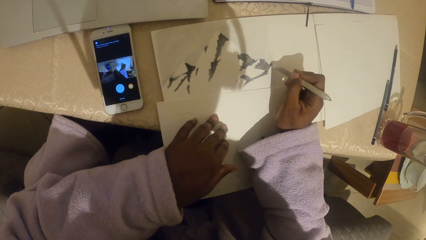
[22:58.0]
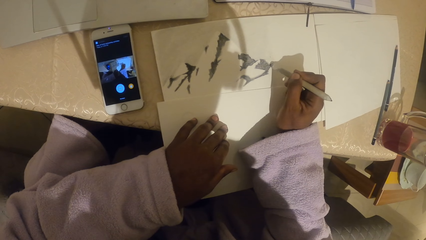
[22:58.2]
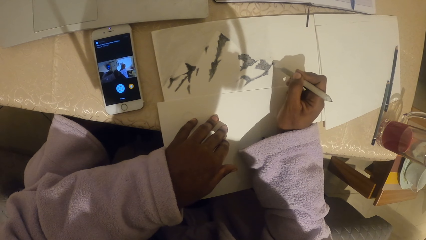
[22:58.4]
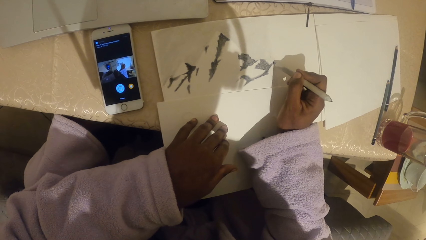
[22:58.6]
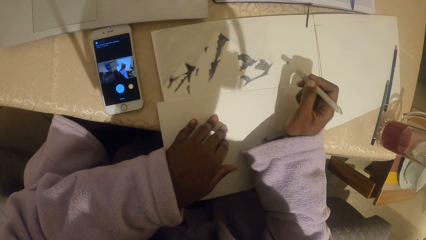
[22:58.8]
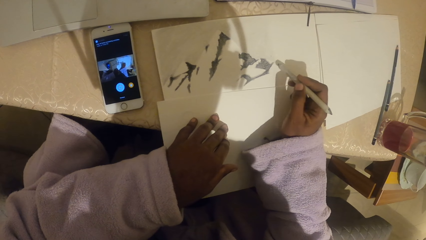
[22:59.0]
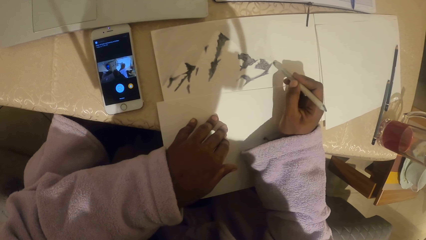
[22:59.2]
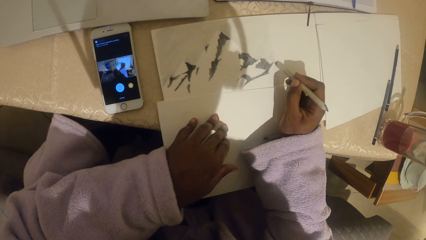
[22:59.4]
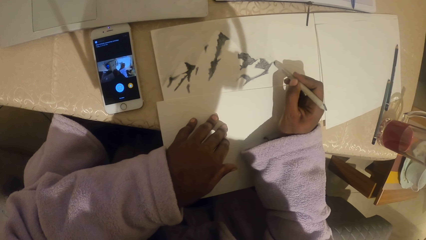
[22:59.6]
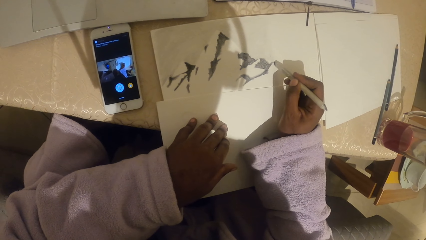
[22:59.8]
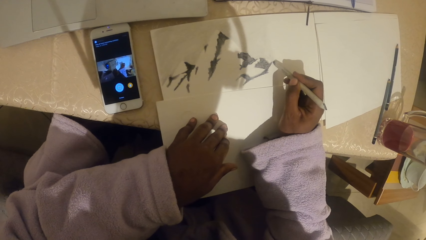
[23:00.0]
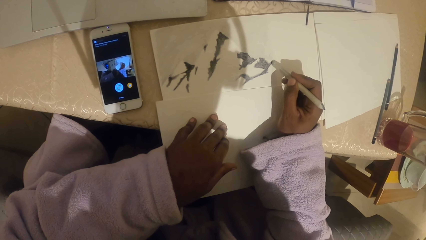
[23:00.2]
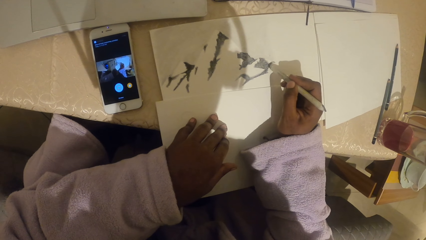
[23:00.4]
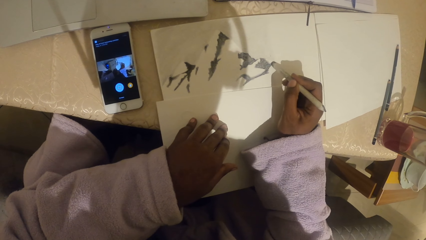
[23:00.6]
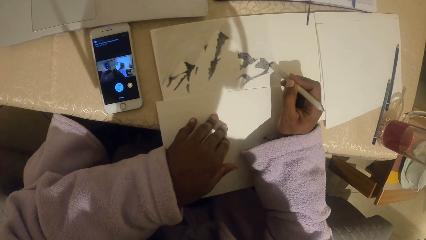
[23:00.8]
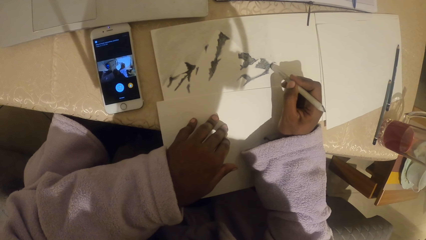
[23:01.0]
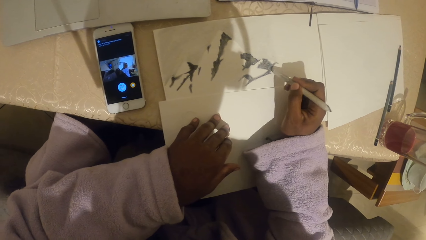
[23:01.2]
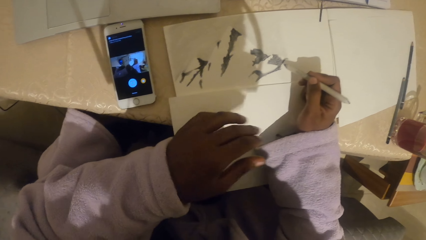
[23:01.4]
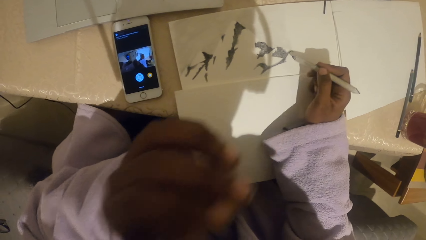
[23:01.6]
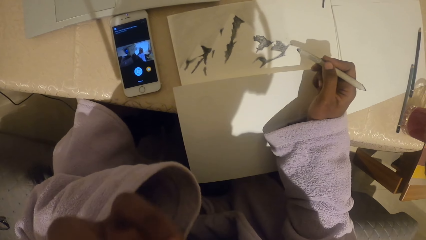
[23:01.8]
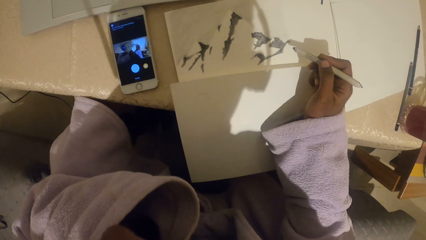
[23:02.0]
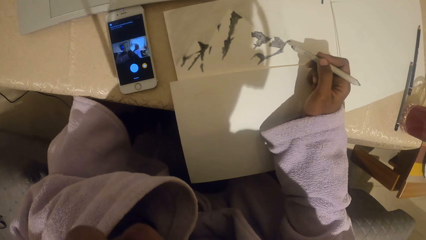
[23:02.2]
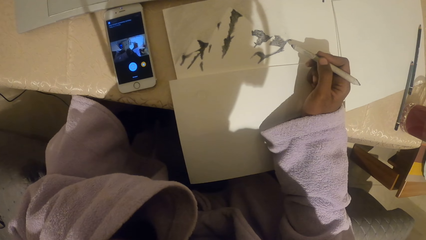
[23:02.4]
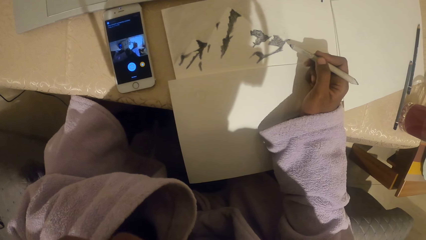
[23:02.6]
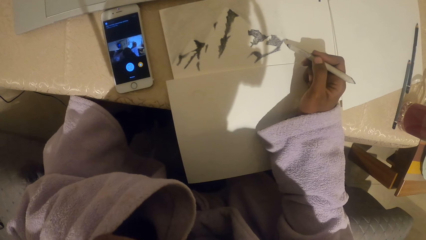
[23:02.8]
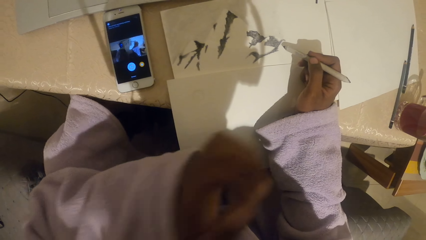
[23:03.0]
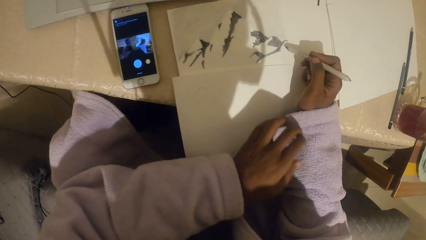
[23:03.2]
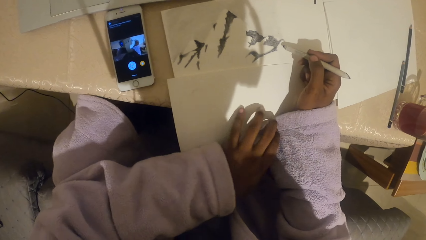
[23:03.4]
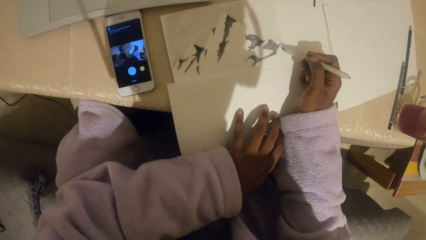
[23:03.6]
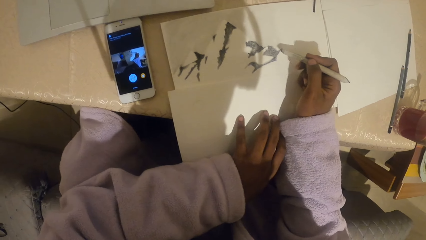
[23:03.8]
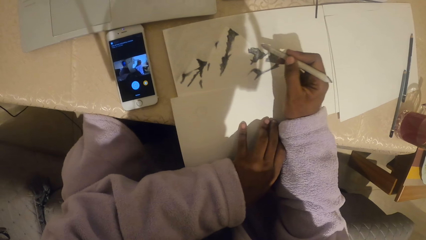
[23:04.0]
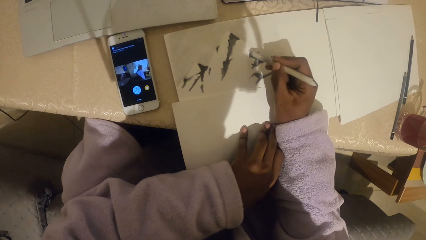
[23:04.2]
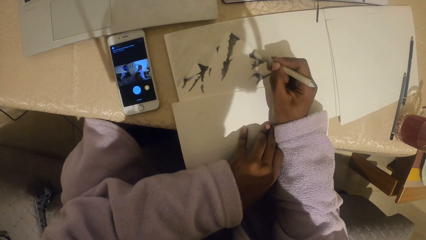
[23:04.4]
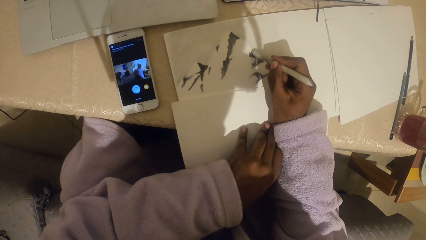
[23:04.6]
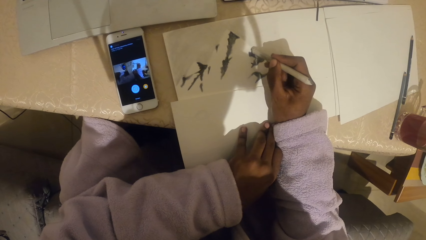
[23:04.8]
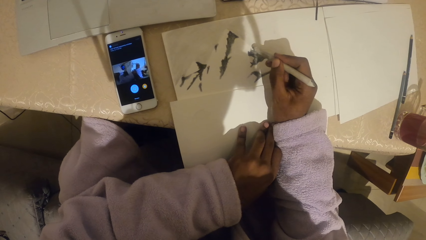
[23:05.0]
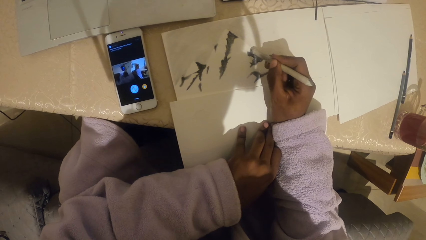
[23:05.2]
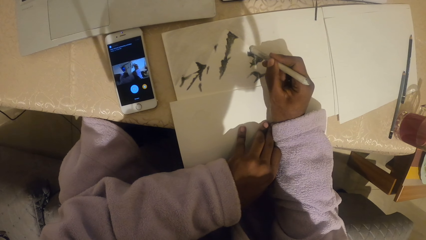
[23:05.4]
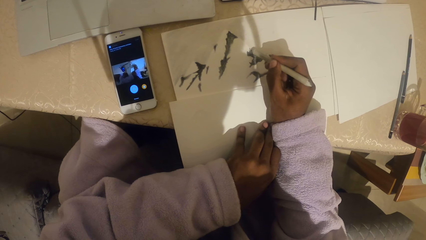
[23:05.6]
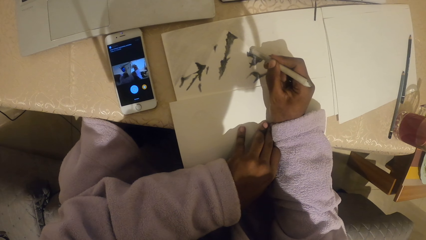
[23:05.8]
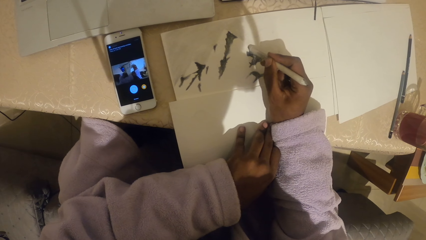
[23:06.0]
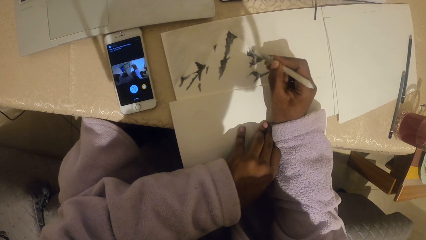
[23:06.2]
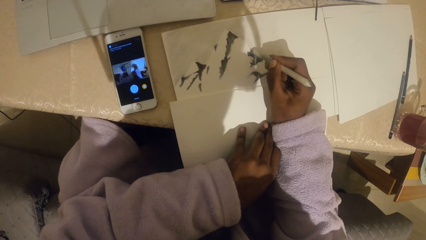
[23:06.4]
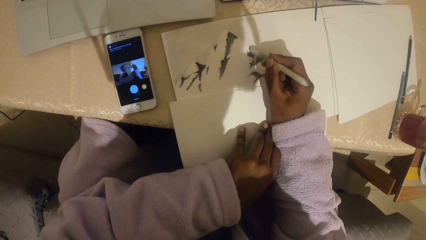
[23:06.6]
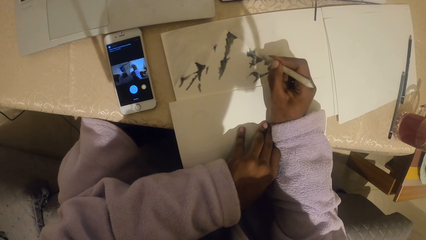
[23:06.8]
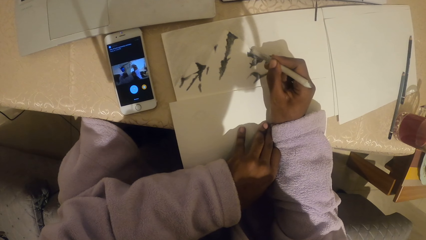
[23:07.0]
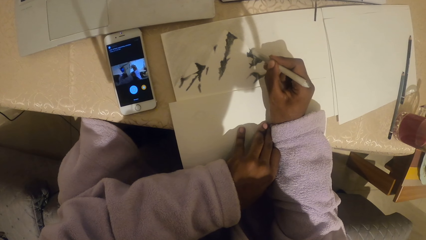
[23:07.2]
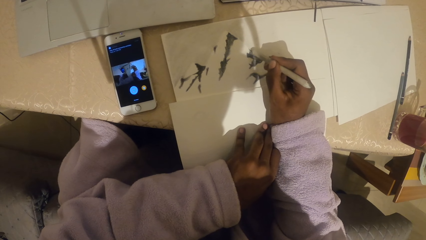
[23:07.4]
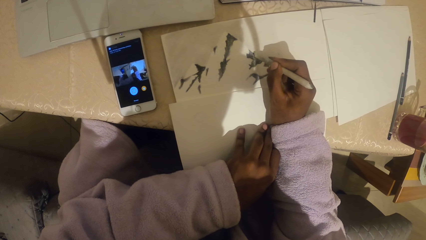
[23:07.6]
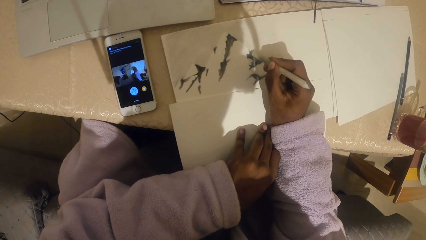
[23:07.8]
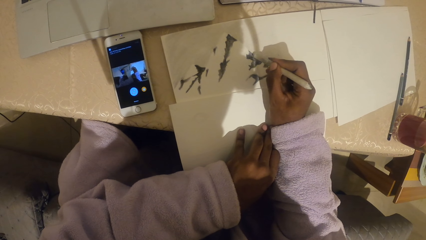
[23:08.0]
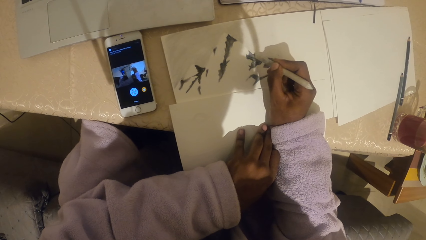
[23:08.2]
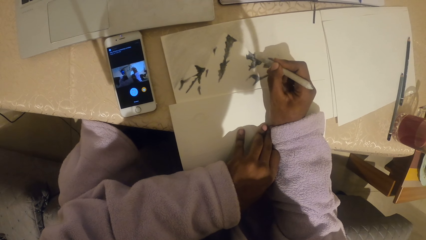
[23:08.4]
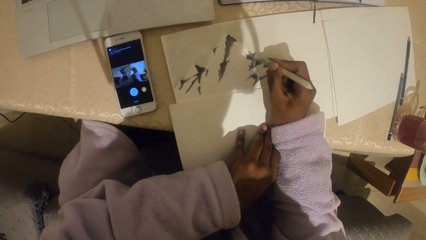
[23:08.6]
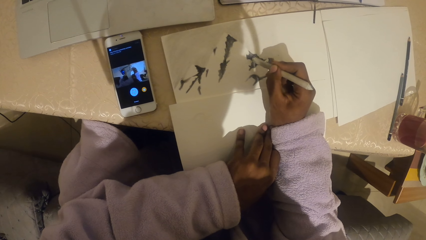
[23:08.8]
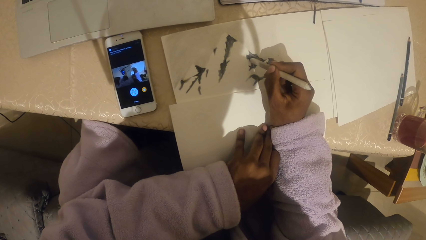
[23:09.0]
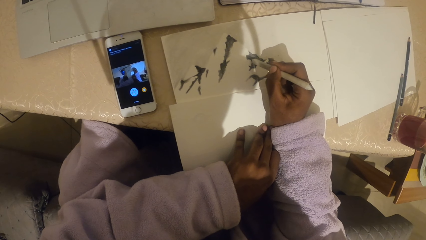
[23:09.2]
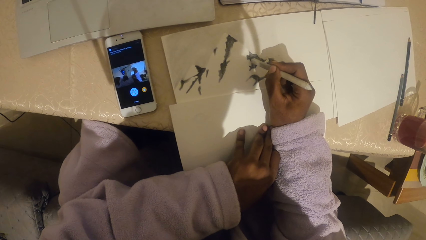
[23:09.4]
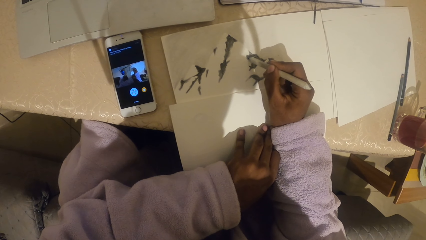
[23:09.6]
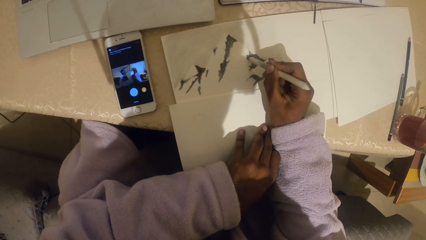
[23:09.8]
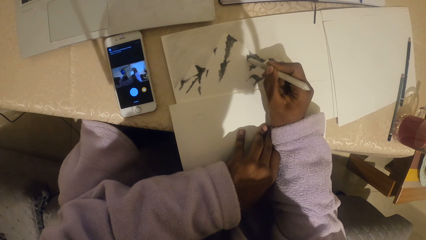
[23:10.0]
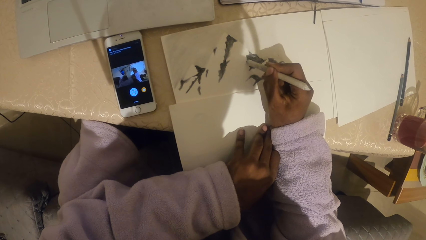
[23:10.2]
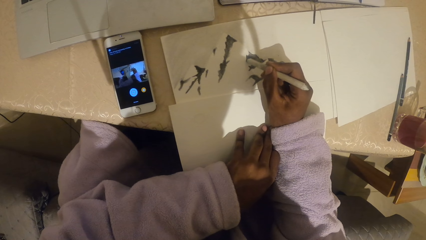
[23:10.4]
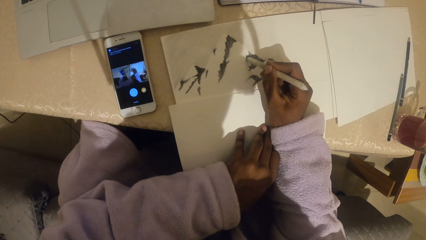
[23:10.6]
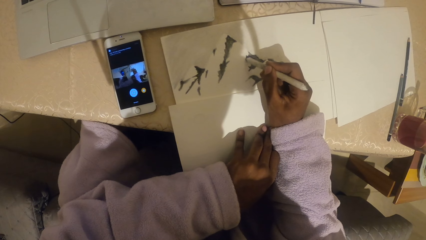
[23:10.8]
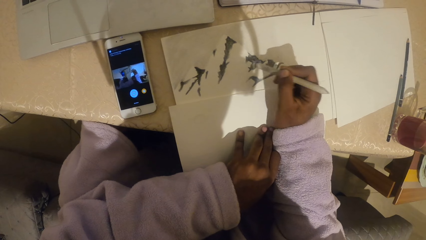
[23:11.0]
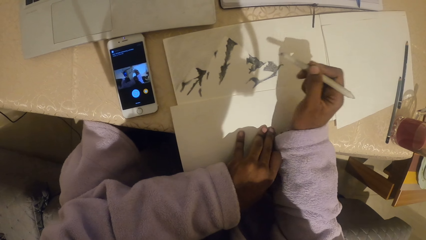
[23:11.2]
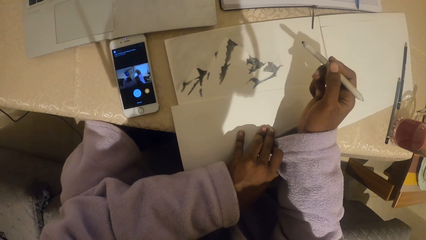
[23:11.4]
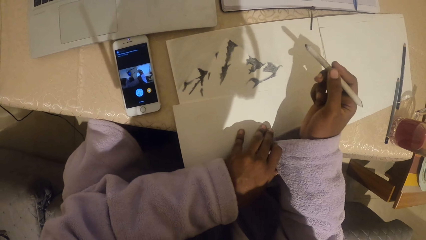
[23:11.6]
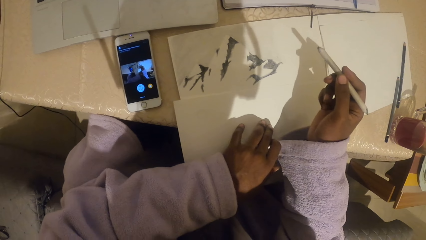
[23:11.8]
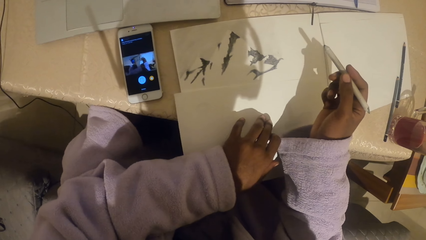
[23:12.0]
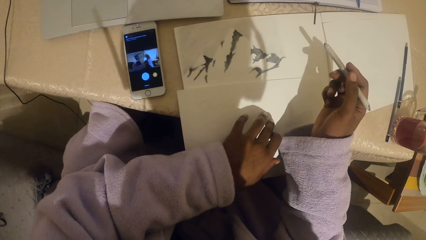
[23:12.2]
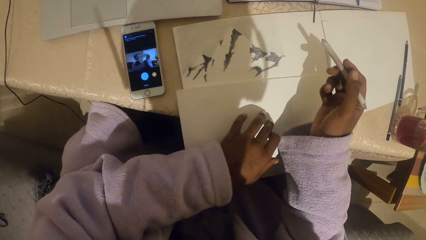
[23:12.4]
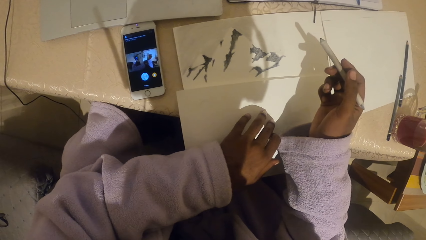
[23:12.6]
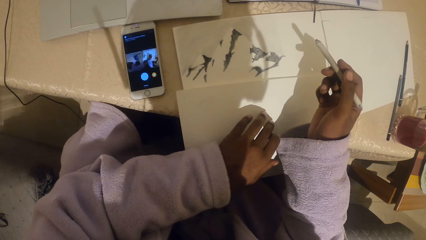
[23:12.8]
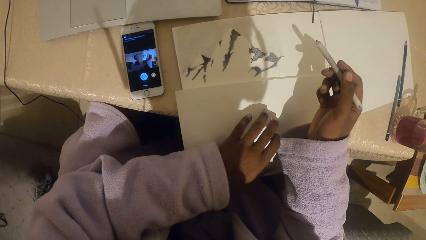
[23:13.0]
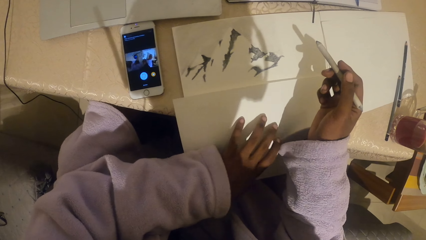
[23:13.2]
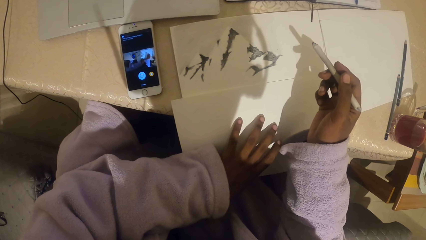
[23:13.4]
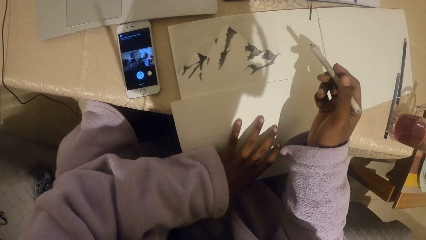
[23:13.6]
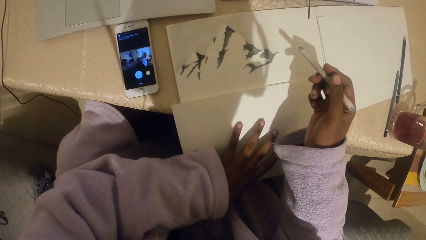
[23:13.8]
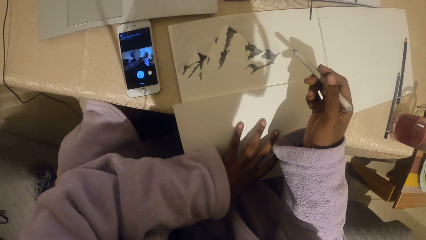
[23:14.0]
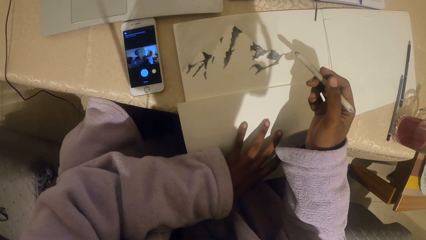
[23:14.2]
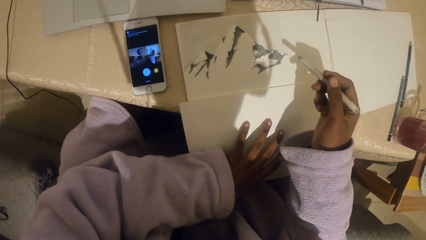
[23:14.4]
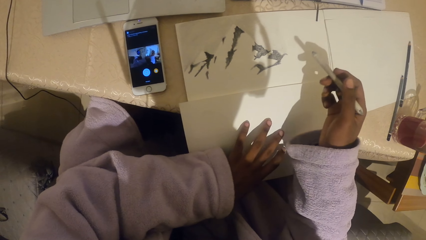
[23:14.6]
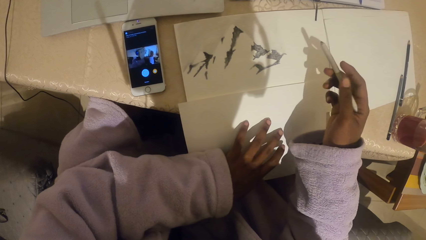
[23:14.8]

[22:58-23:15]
The camera wearer raises the left hand. They hold the paper with the left hand. They draw in a book. They look at the drawing. They move the paper.
